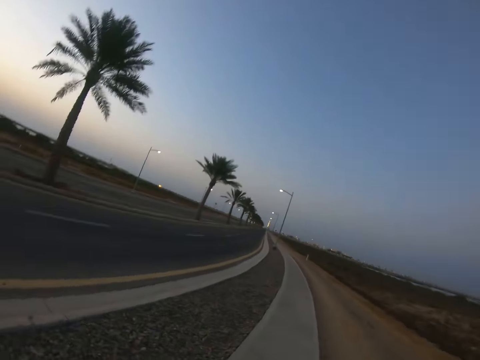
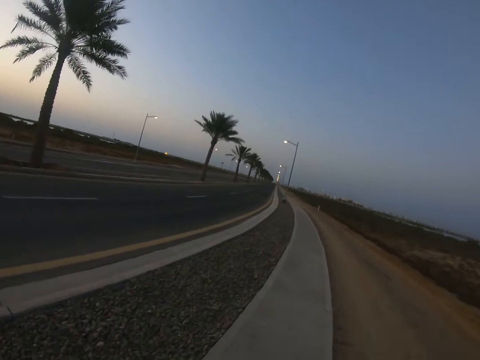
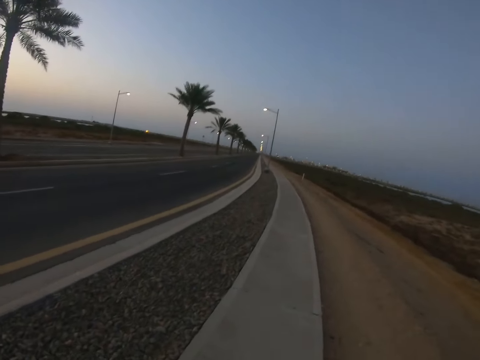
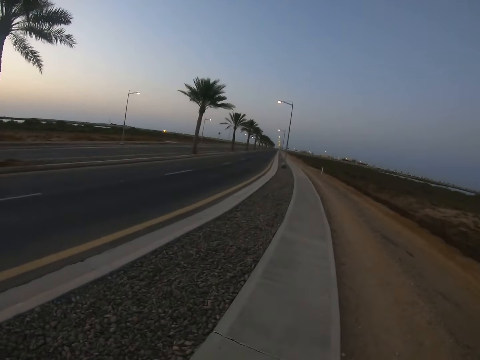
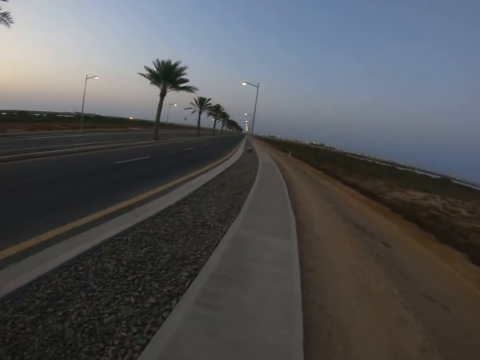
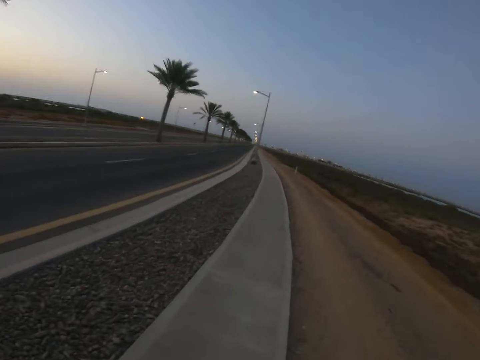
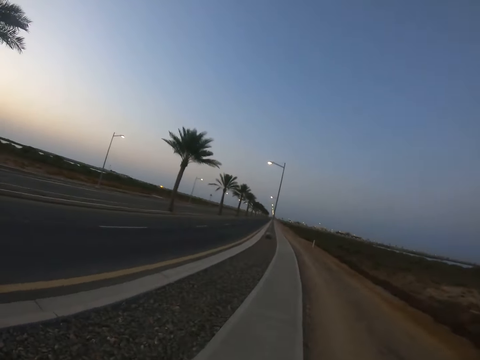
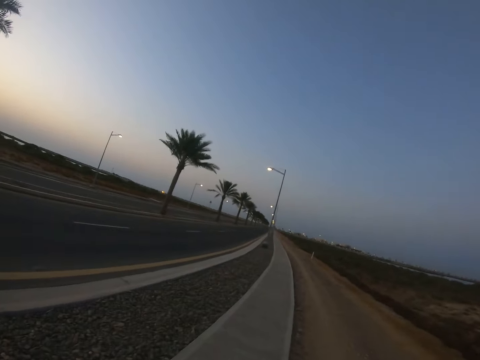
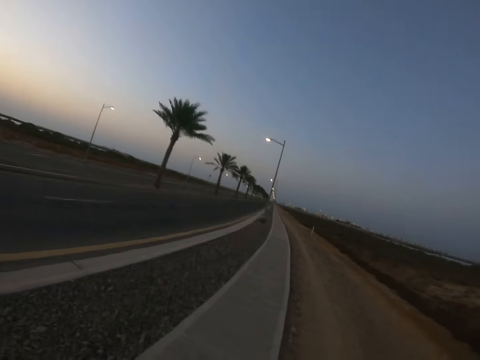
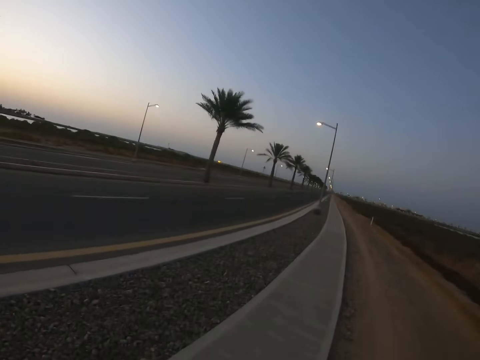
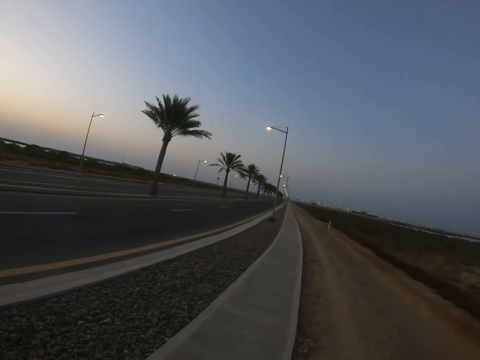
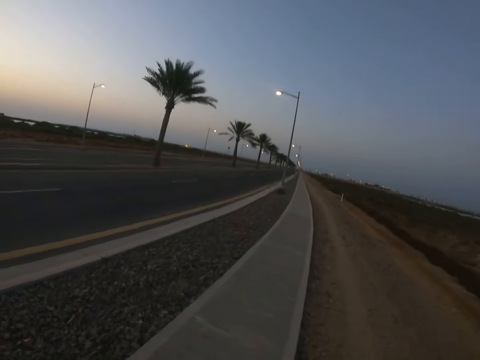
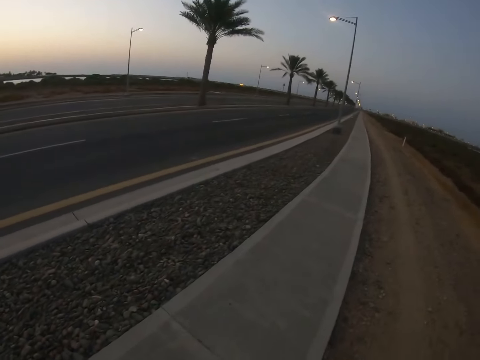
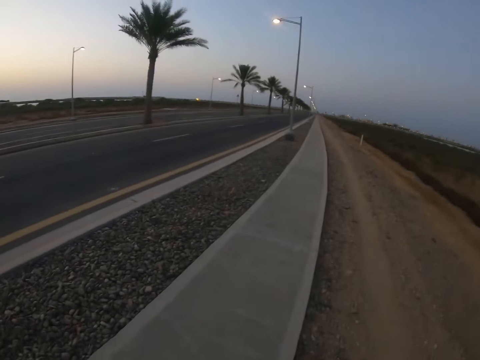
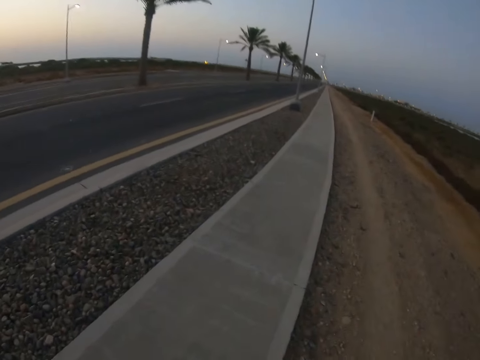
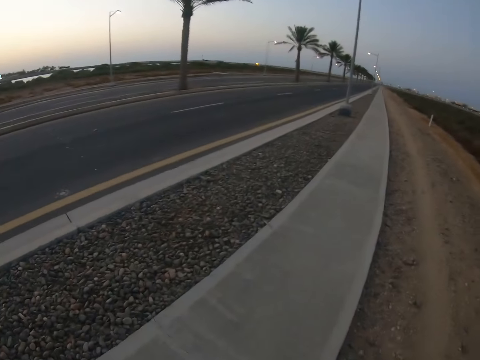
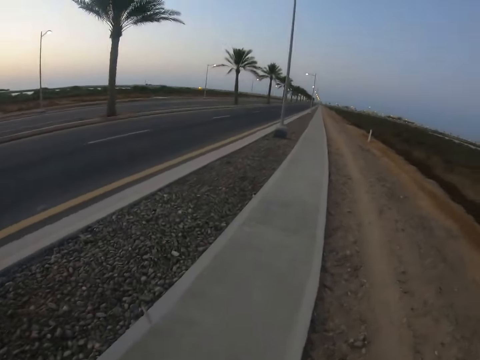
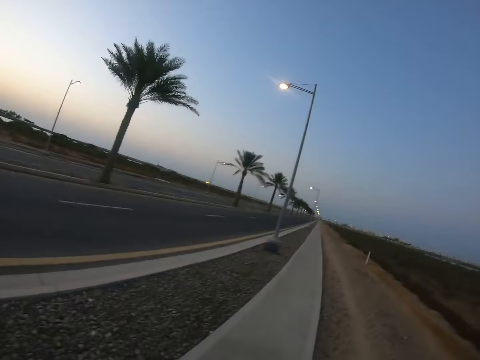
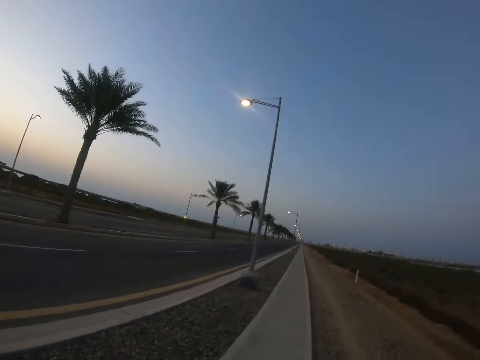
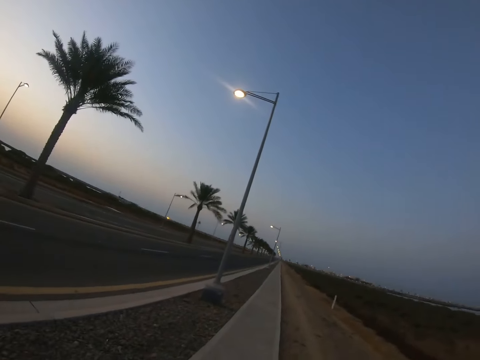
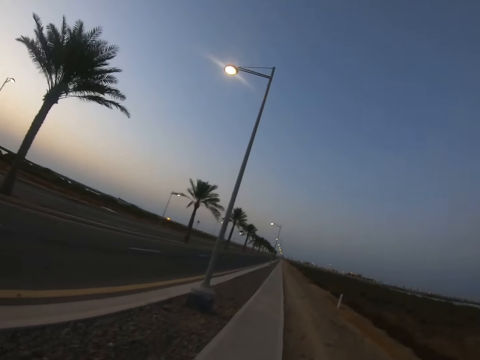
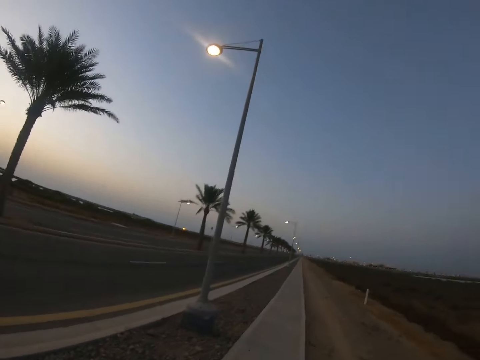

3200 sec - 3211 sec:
The camera wearer cycles on the cyclist path.

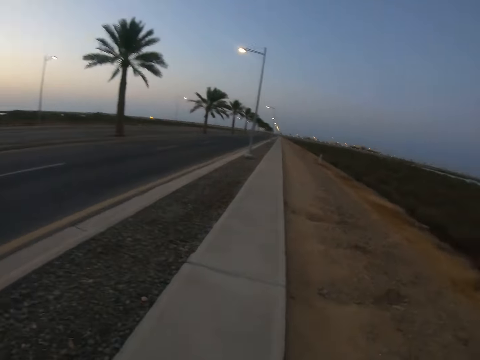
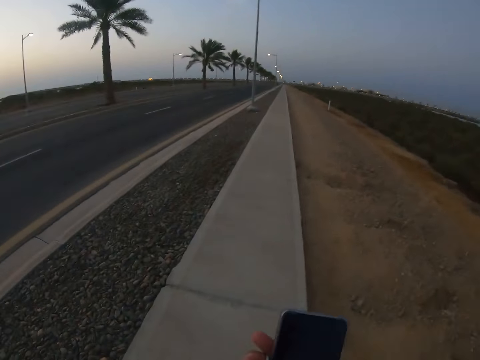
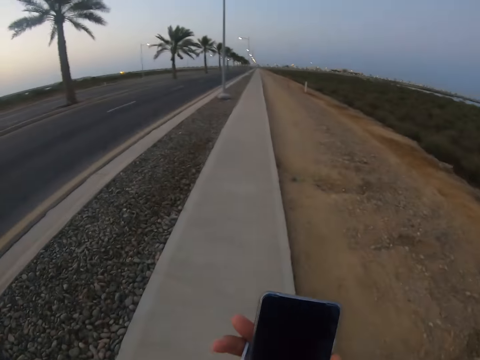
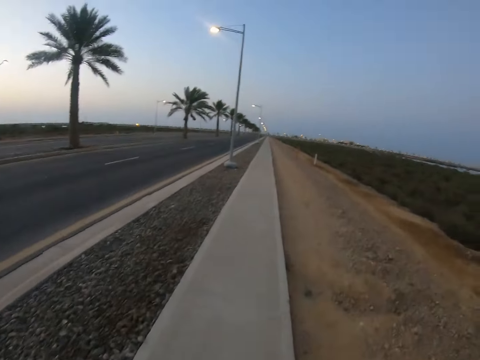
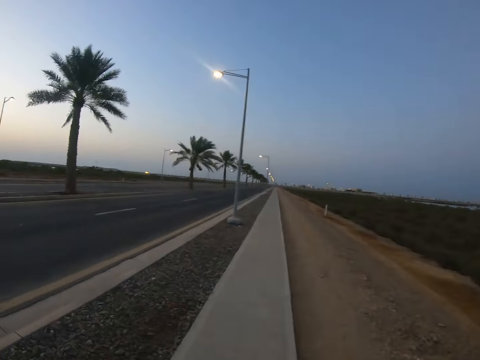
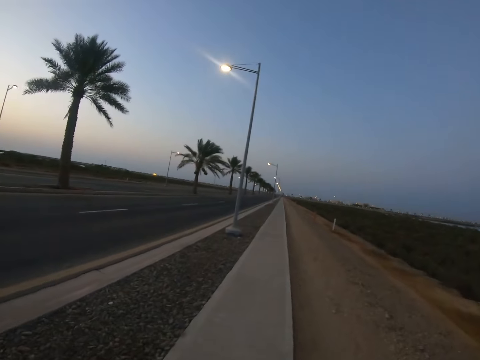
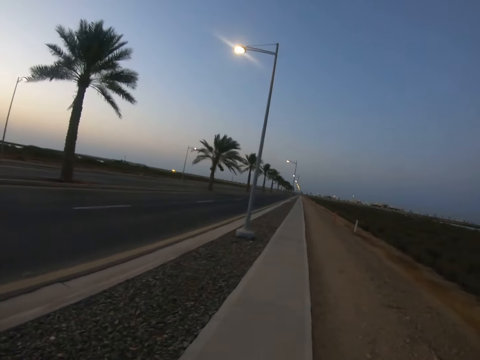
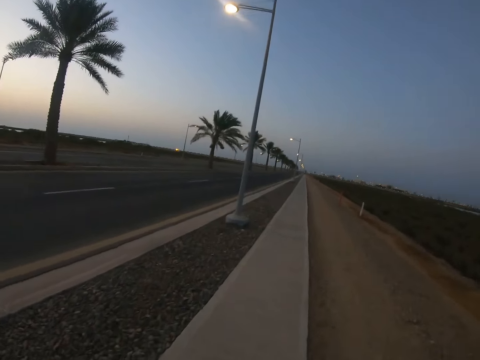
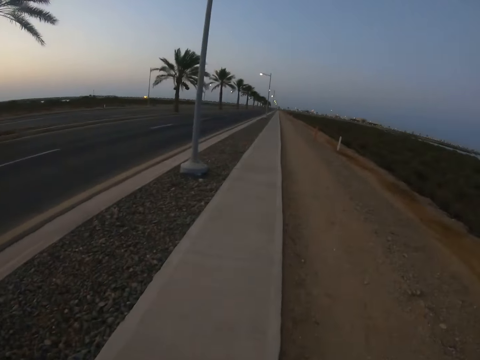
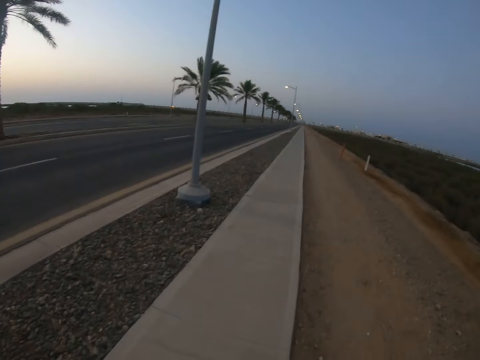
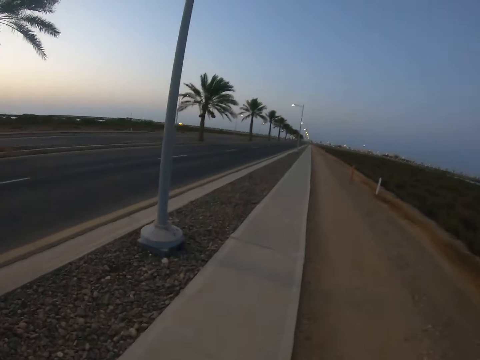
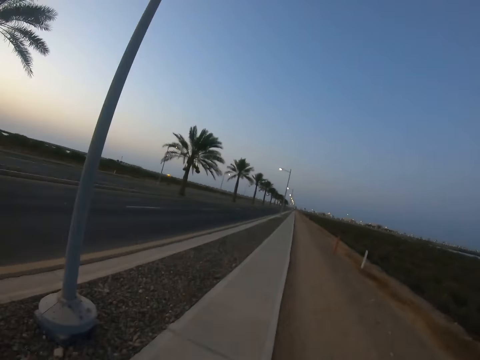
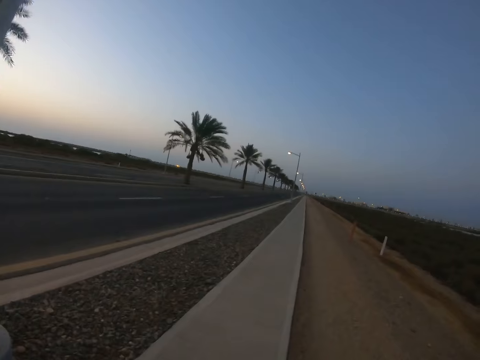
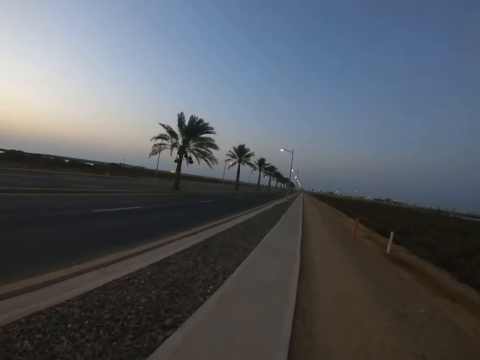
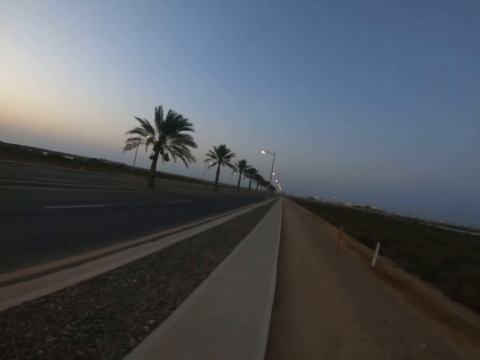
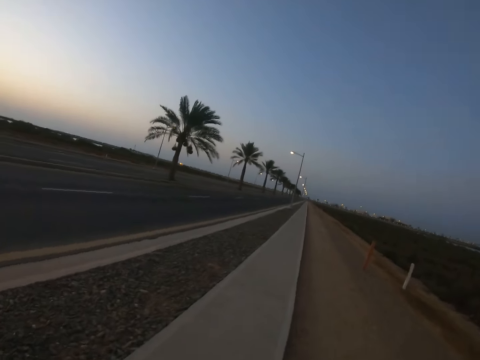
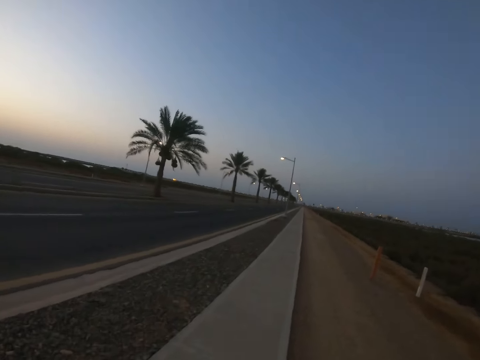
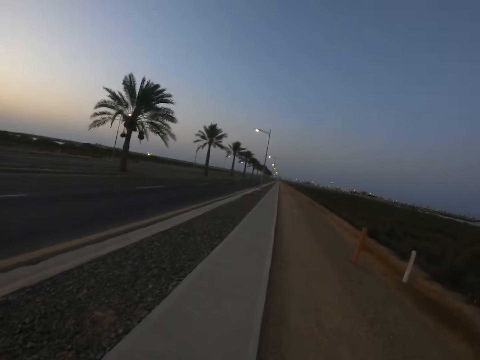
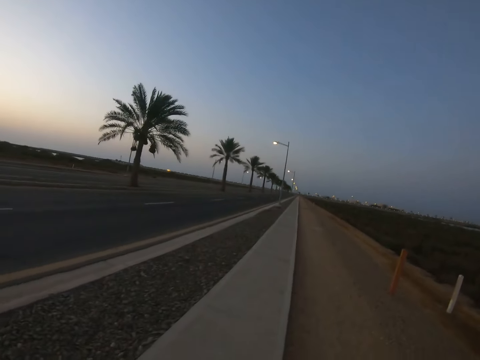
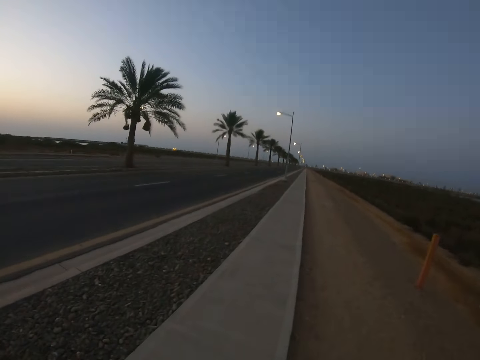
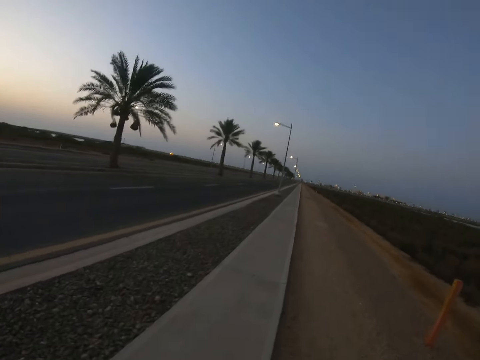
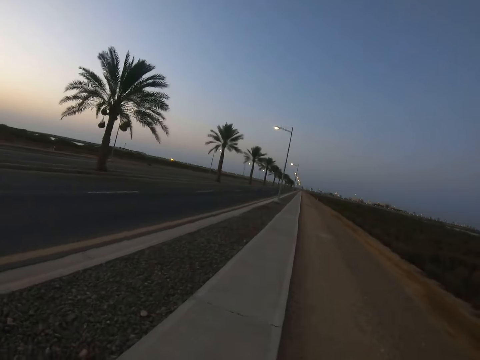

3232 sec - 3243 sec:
The camera wearer lifts up a phone. They drop the phone down. They walk along a street.
